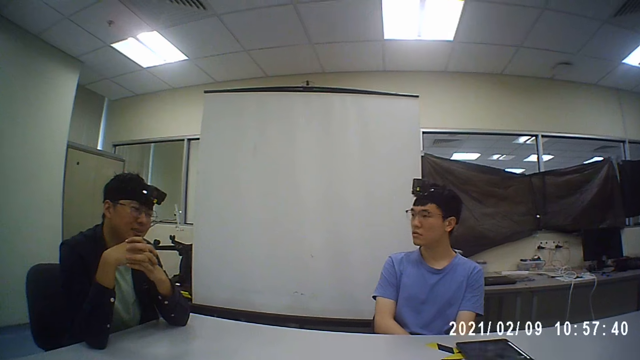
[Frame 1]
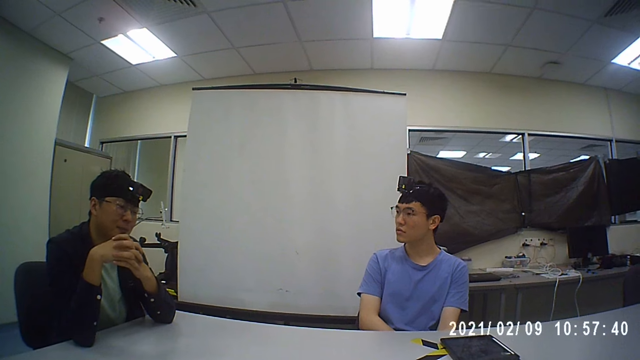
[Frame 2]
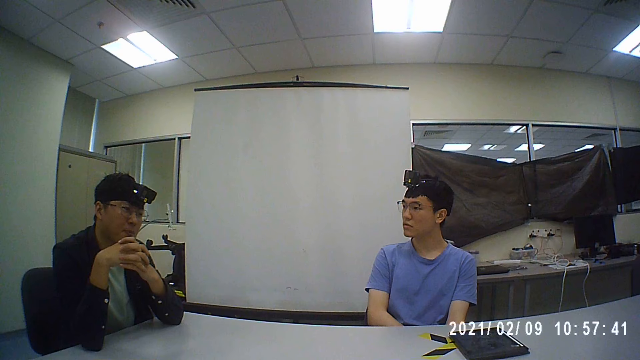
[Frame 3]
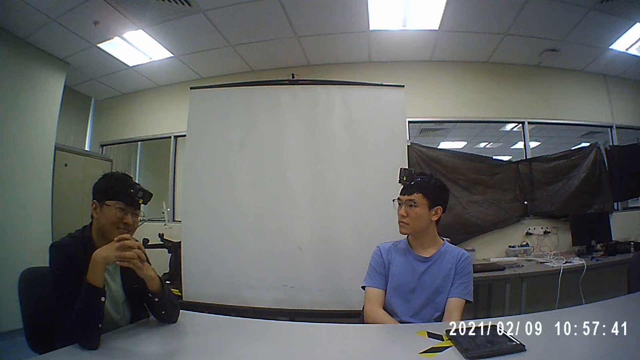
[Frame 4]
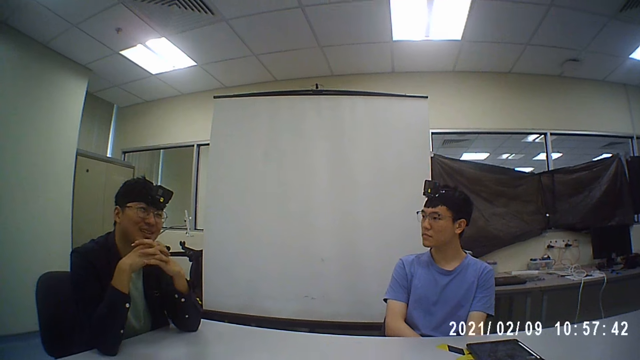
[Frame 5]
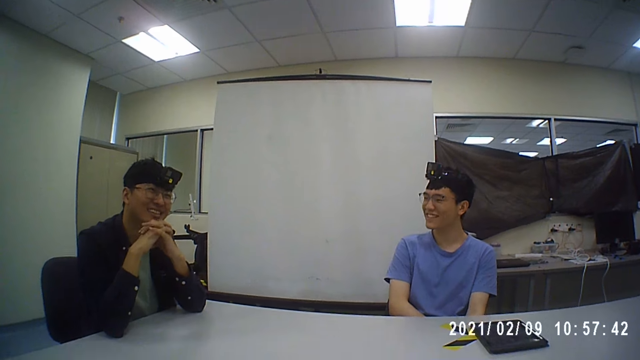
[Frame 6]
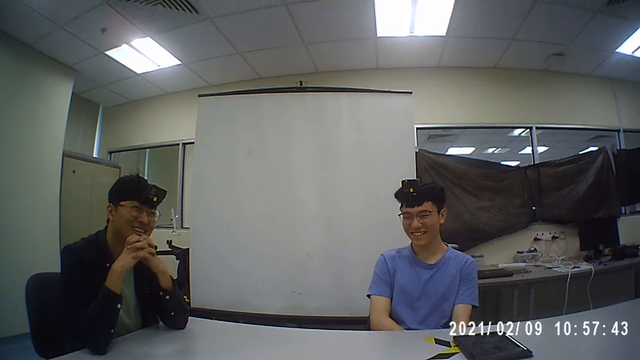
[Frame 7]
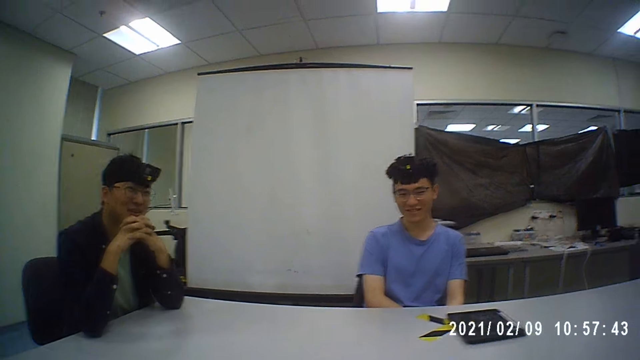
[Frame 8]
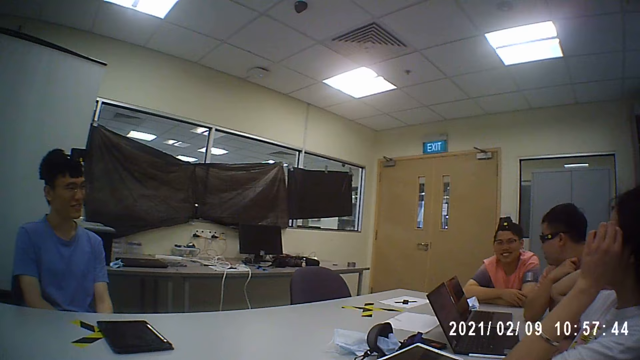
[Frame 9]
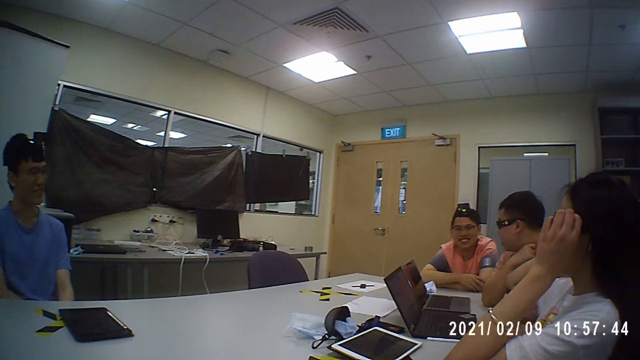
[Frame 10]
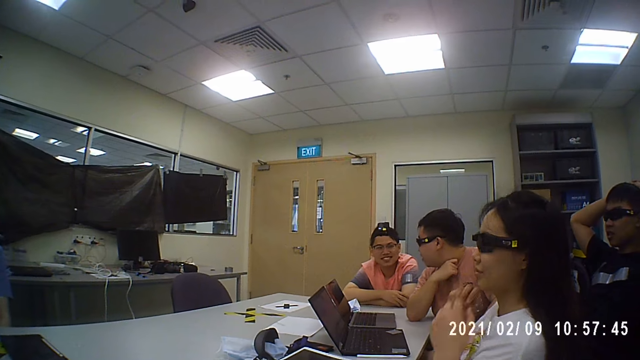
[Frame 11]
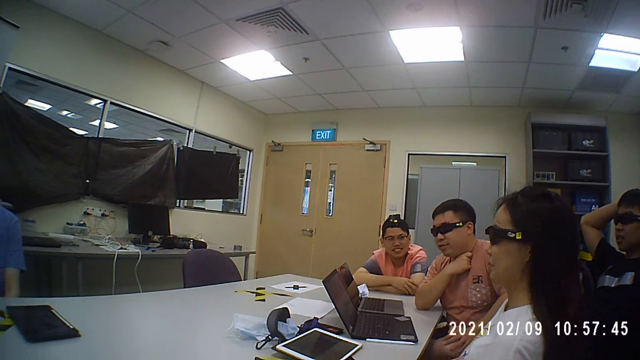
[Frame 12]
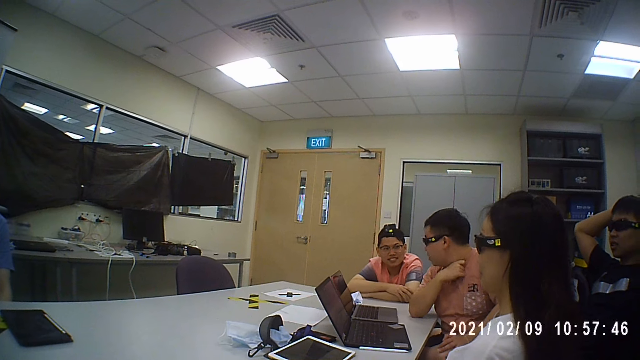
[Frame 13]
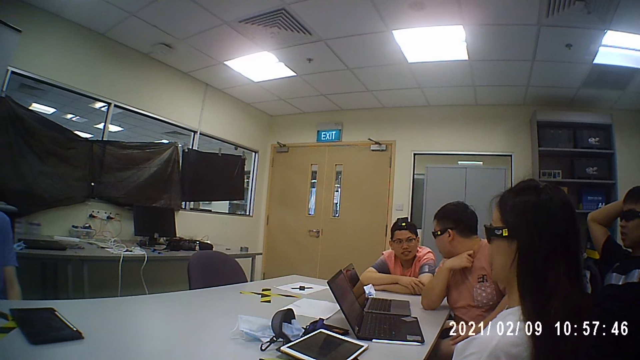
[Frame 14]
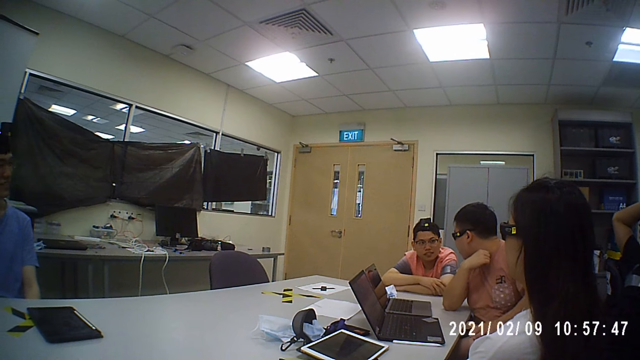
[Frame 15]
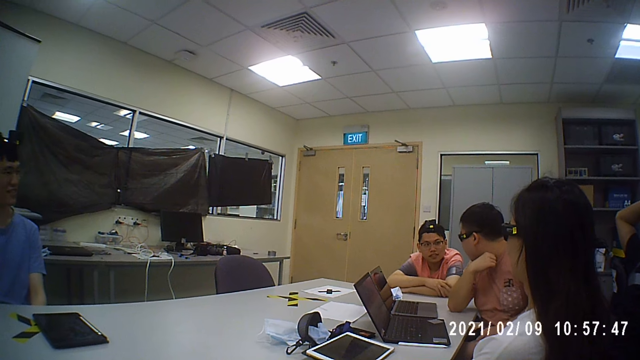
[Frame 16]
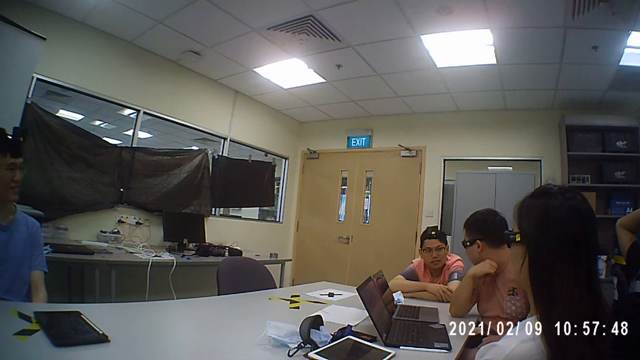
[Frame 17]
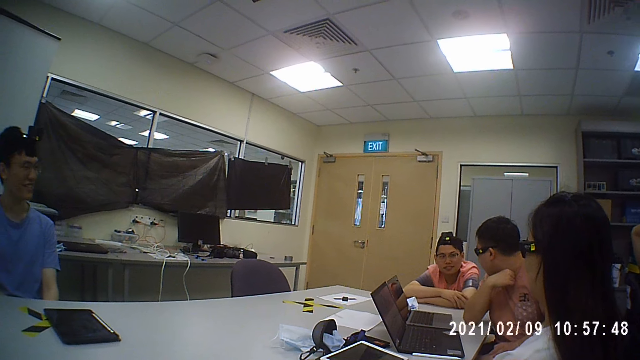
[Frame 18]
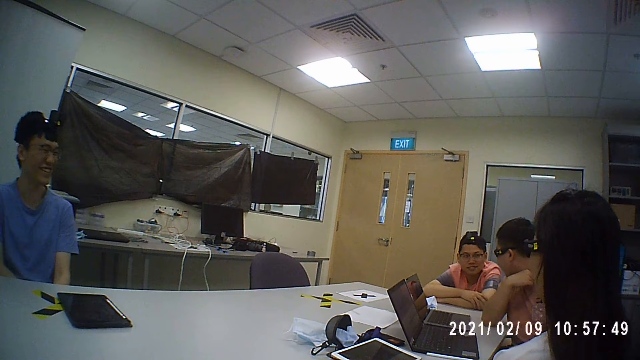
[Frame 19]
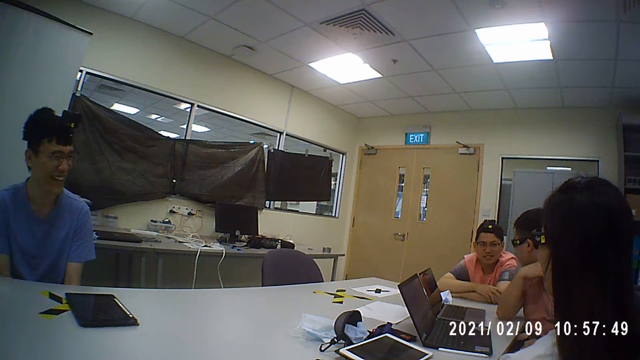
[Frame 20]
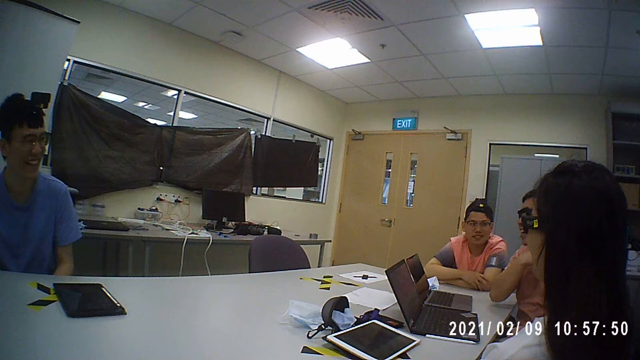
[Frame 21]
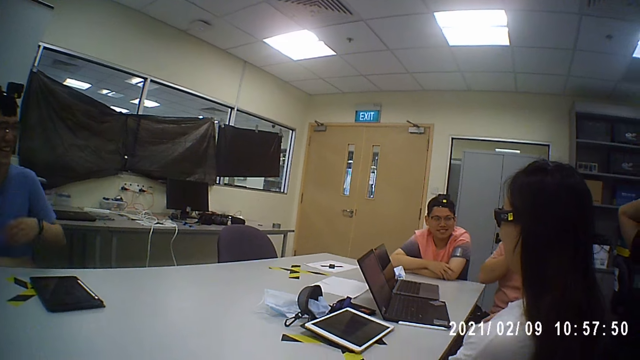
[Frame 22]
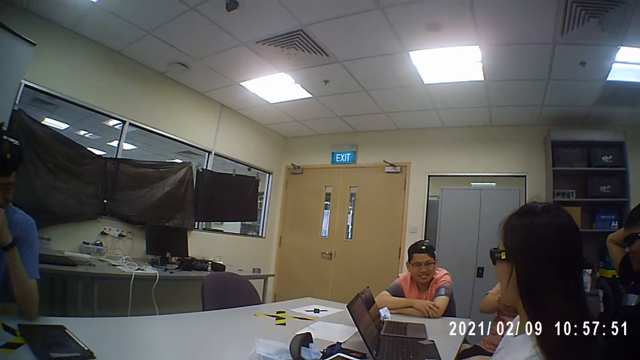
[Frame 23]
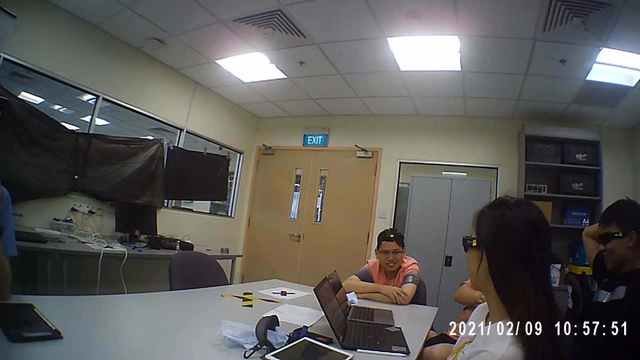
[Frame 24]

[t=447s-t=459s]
A woman holds her glasses. A man holds his head. Another man holds his neck. The camera wearer converses with the men and the woman.

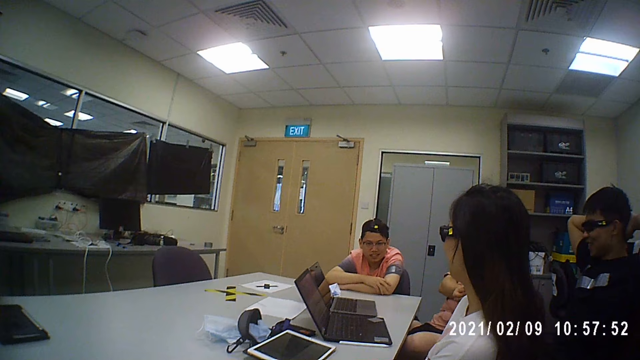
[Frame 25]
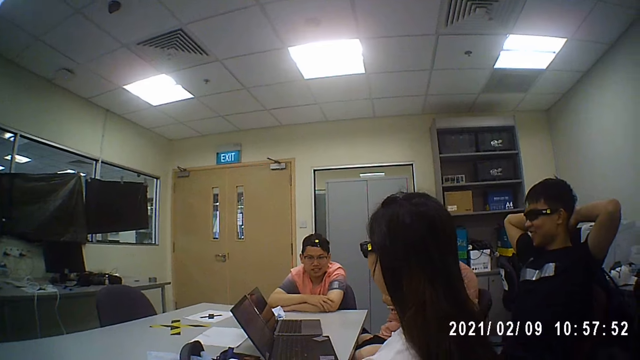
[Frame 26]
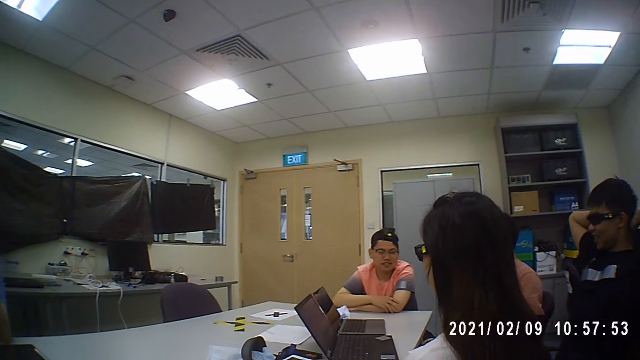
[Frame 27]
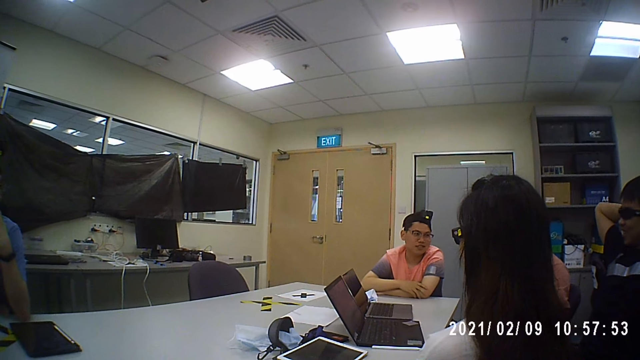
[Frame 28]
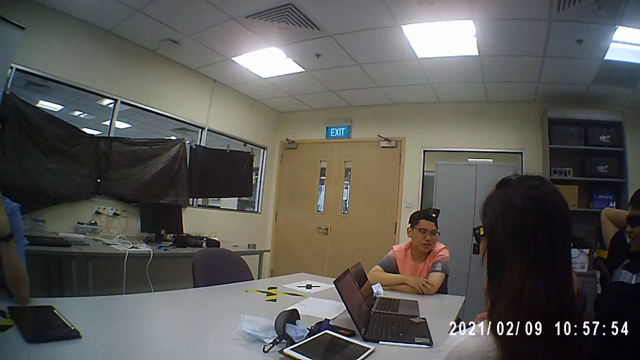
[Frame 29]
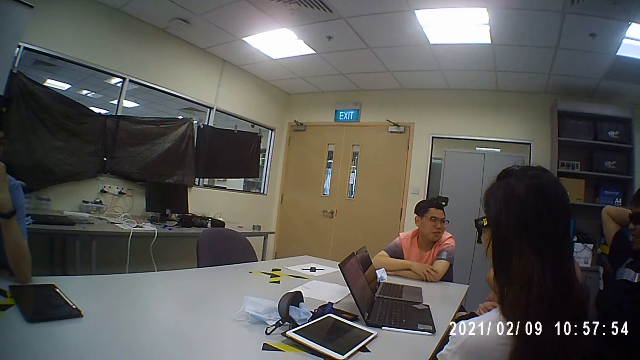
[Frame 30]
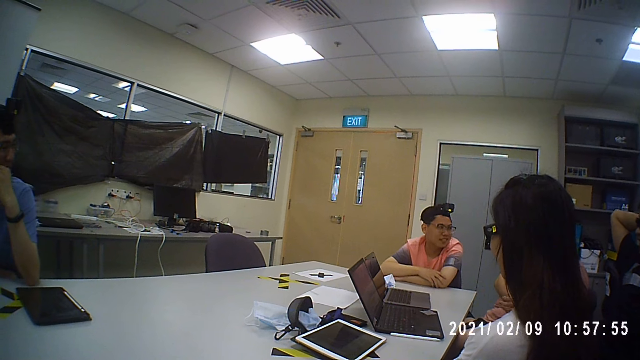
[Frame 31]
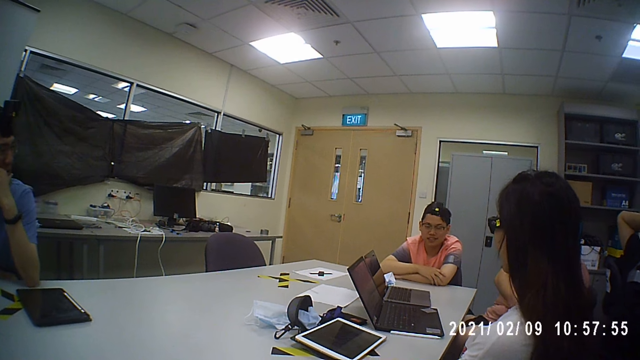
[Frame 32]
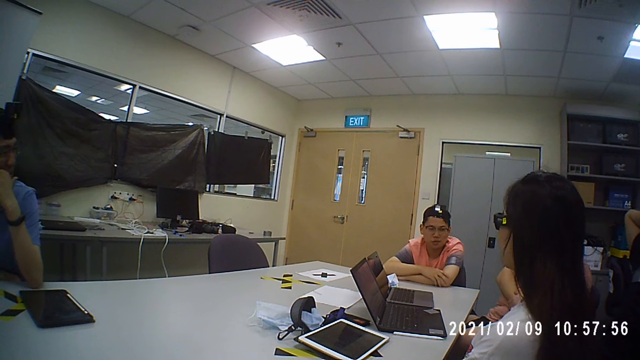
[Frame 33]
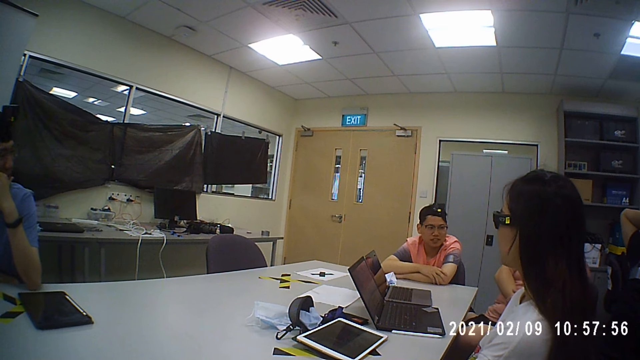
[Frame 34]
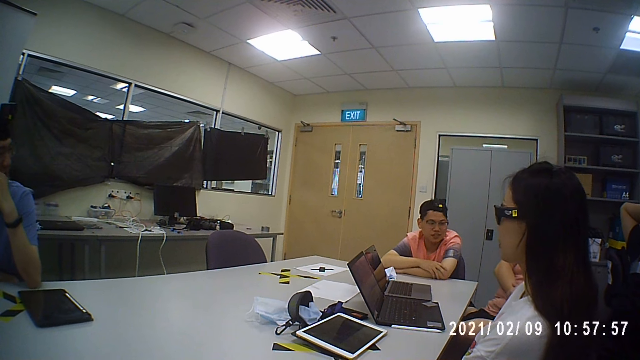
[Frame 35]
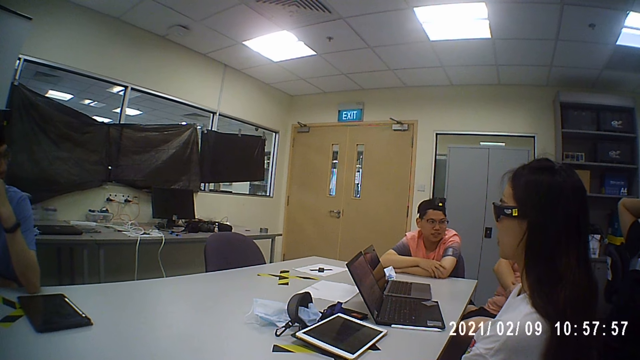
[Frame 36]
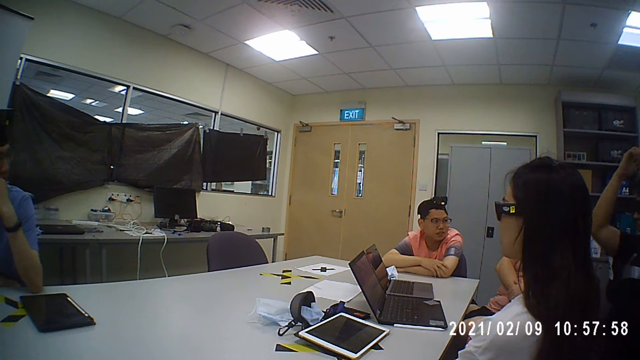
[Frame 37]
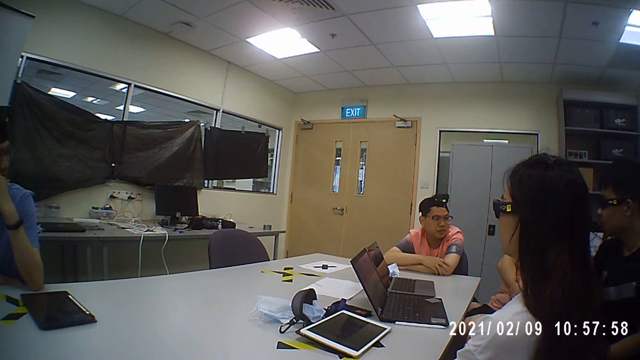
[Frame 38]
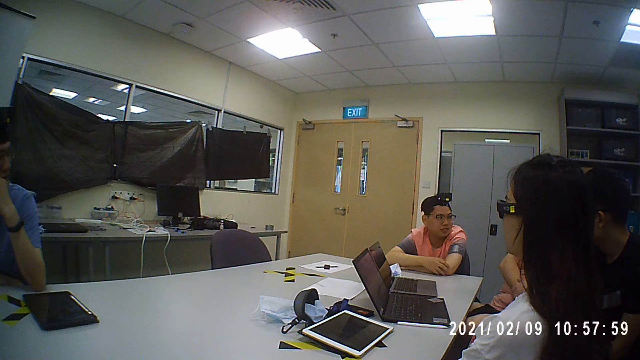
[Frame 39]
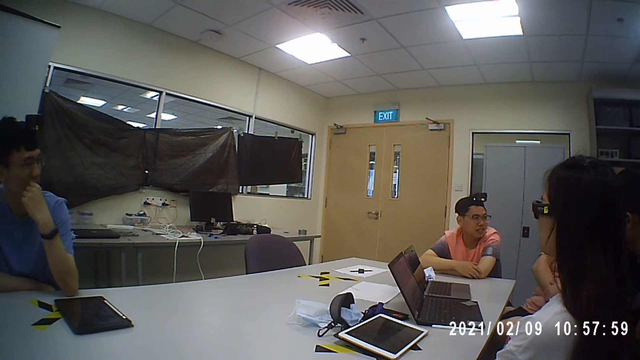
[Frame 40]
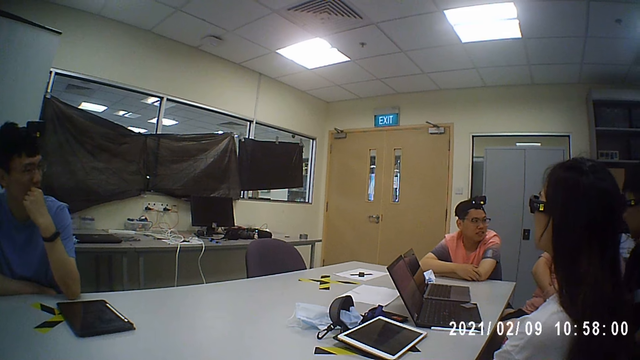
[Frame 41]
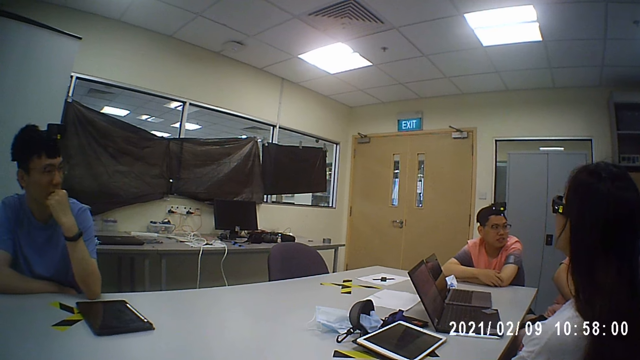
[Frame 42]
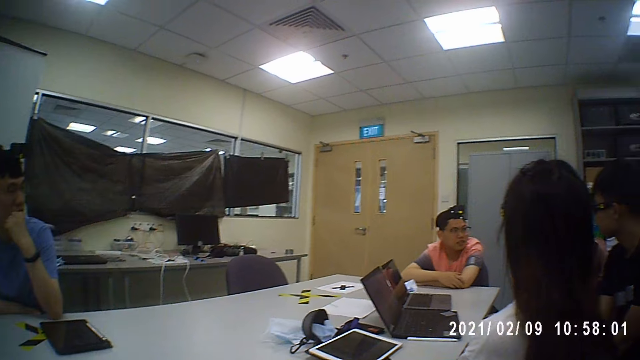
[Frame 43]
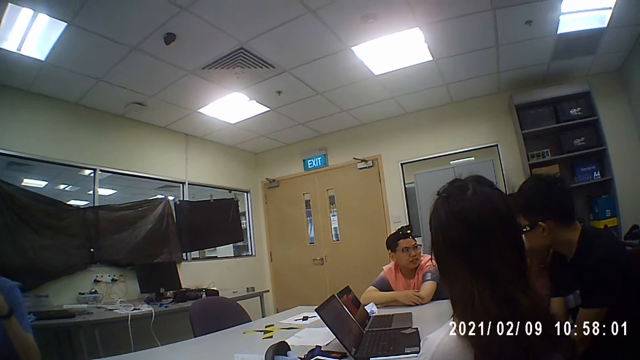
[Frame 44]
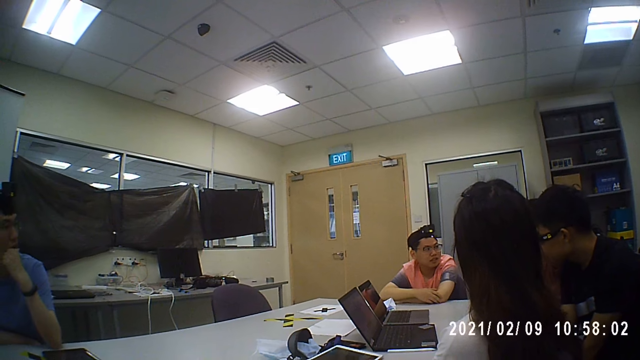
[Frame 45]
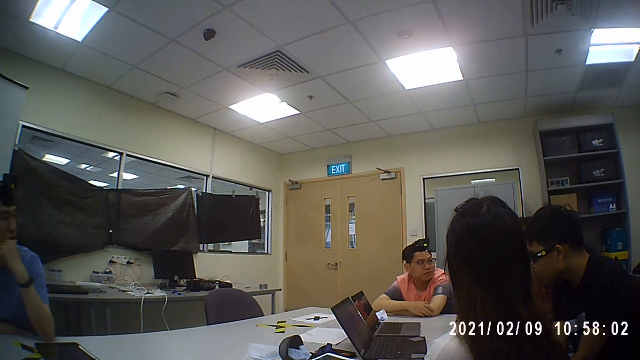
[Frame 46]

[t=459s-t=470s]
A man removes his hands from the head. The camera wearer converses with men and a woman.
